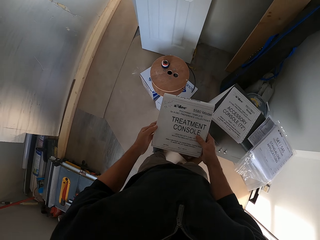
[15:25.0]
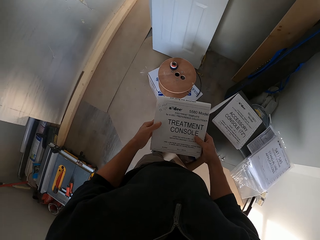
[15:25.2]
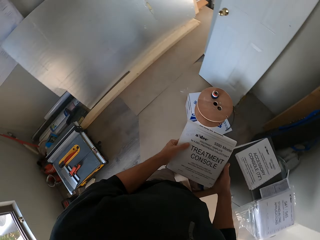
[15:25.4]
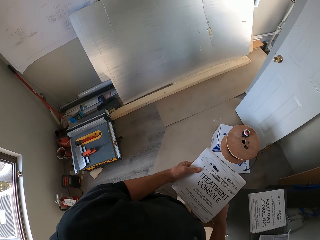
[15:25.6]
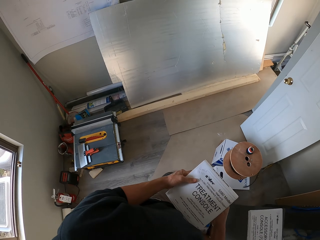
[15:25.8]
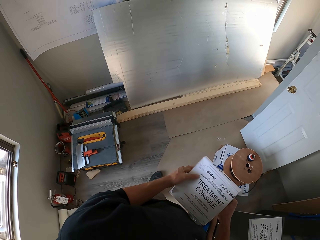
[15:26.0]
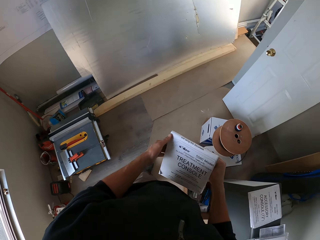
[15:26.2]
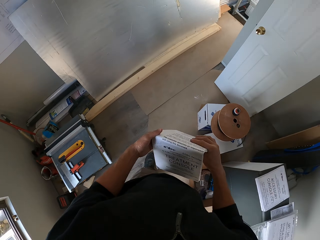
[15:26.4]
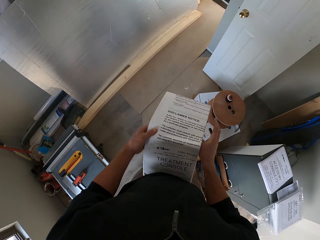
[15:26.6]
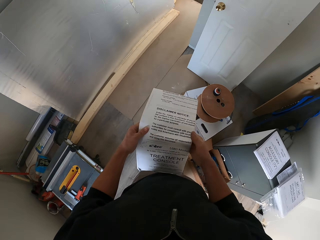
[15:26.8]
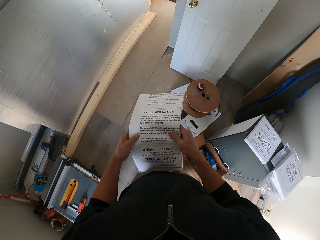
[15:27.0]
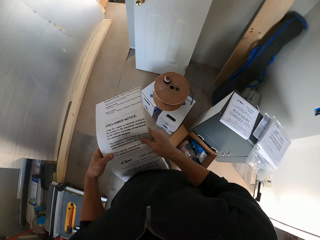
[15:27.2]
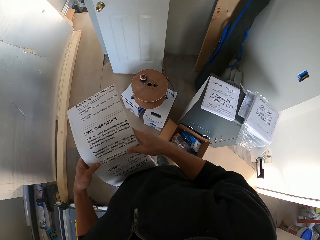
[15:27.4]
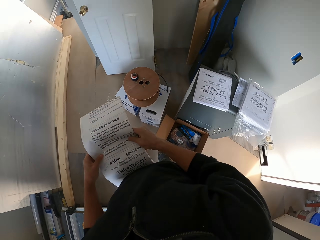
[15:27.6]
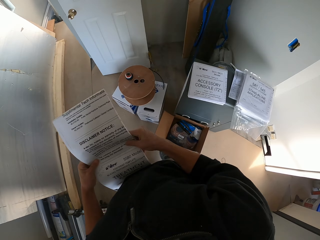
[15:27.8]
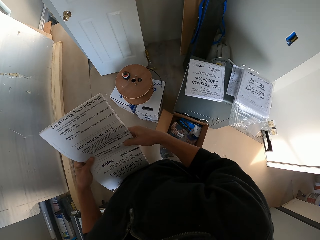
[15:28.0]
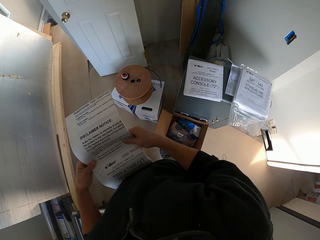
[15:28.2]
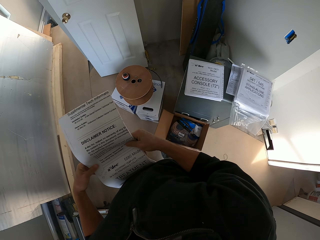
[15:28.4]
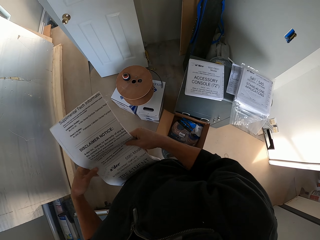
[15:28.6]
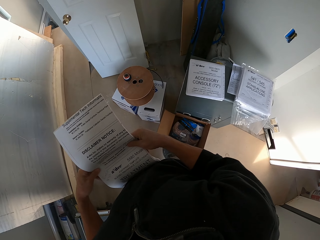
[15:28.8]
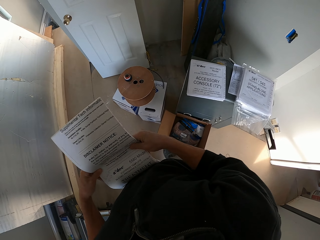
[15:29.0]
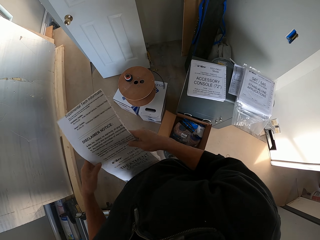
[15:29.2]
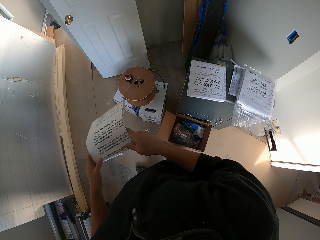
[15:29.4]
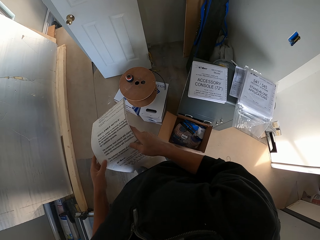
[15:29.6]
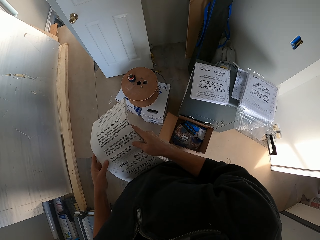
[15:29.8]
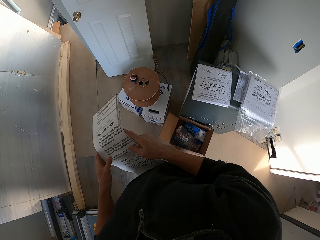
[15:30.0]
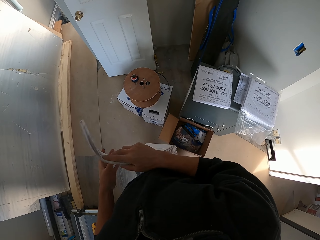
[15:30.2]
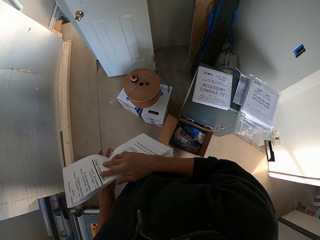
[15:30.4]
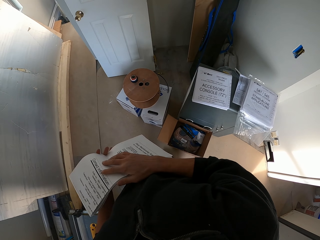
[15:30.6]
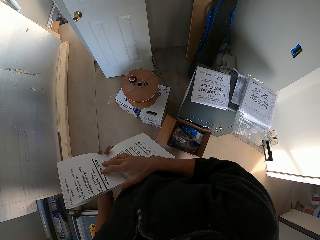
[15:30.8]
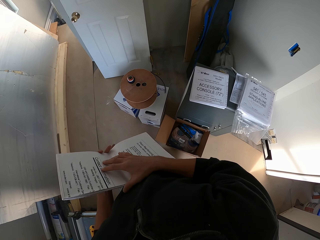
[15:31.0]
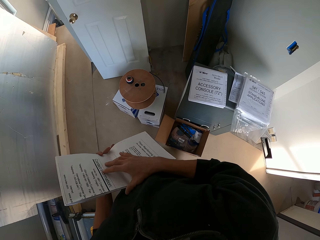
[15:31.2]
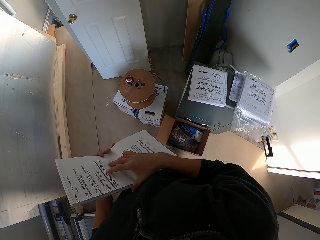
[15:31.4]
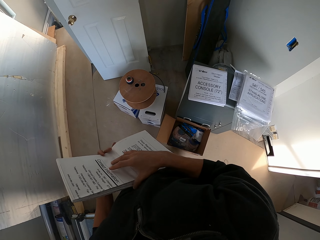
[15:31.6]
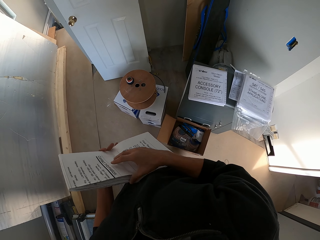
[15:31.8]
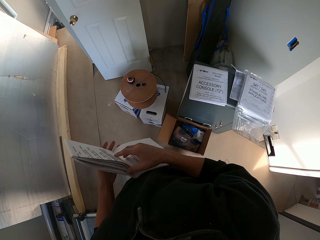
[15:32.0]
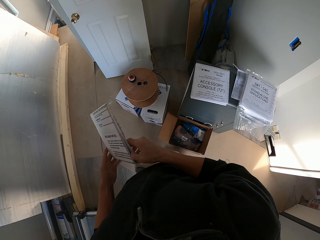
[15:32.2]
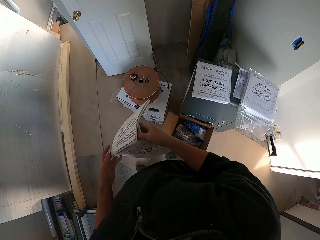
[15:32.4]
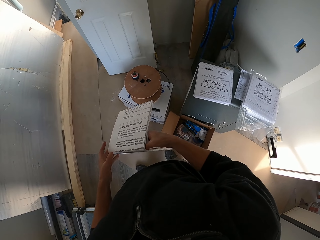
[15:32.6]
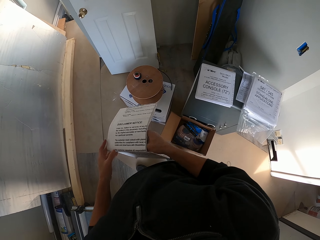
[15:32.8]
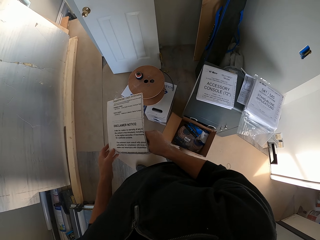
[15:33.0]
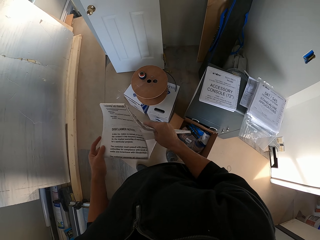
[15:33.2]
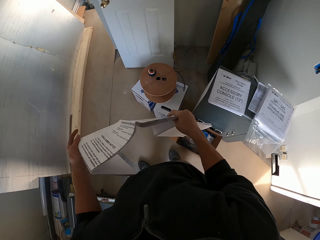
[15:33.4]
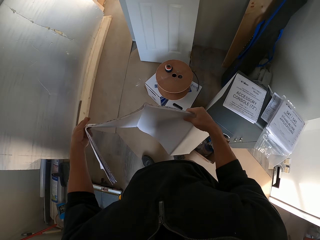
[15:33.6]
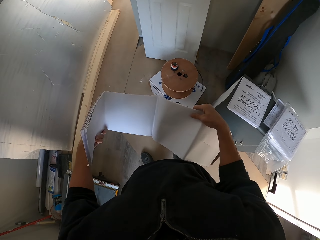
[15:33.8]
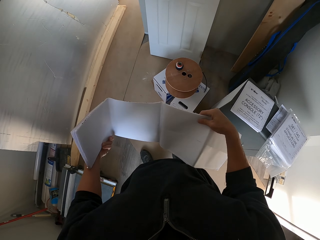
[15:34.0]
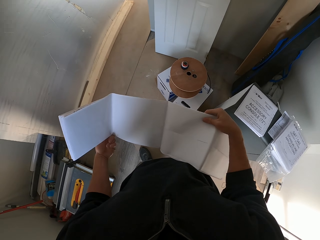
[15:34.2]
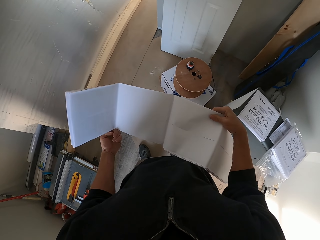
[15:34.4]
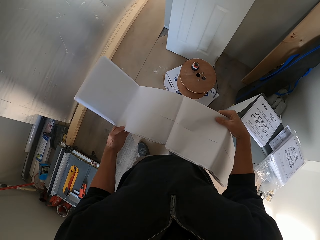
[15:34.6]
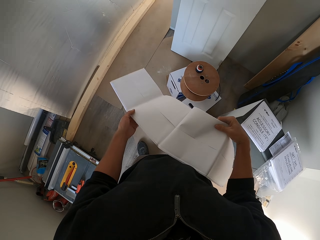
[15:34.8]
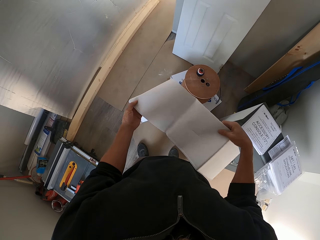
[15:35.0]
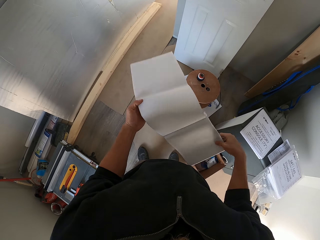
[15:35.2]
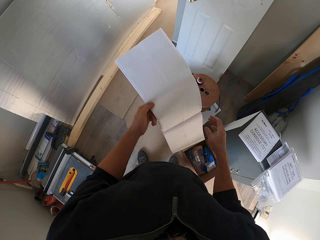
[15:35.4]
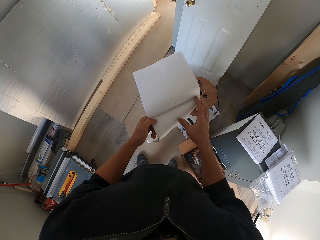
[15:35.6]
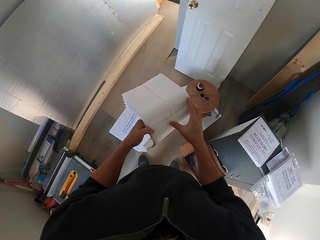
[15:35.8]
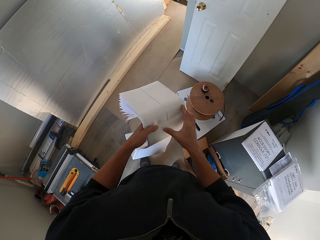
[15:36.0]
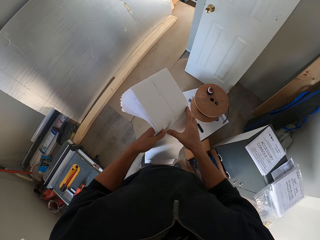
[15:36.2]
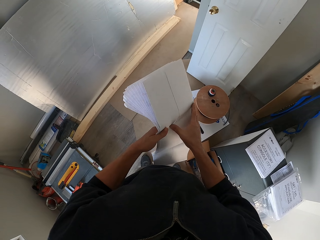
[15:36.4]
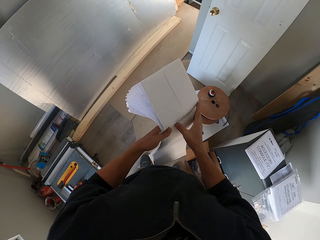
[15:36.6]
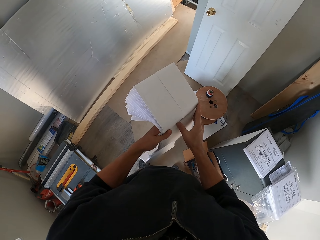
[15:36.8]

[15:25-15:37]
The camera wearer moves towards his left. He unfolds the manual. He stares at the manual. He turns the manual. He stares at the manual. He unfolds the manual.

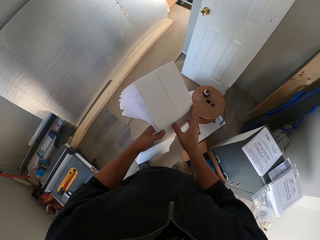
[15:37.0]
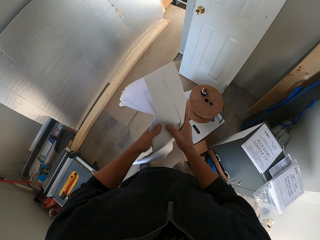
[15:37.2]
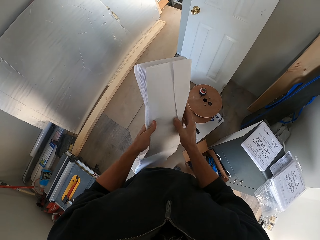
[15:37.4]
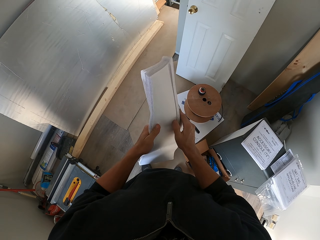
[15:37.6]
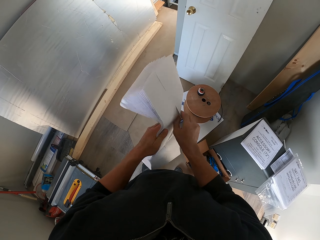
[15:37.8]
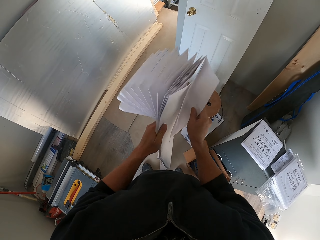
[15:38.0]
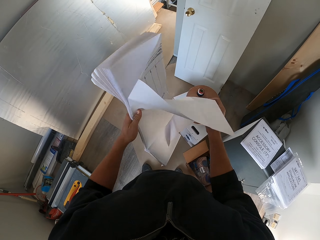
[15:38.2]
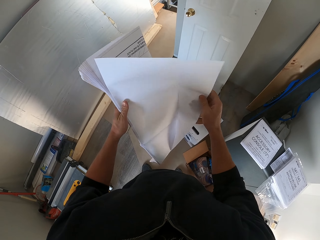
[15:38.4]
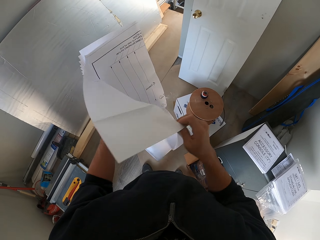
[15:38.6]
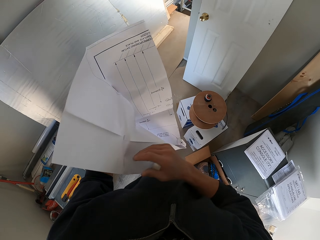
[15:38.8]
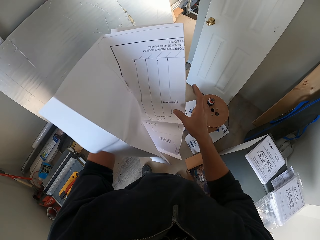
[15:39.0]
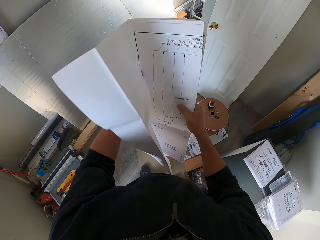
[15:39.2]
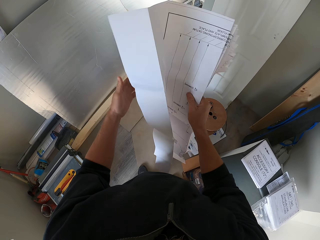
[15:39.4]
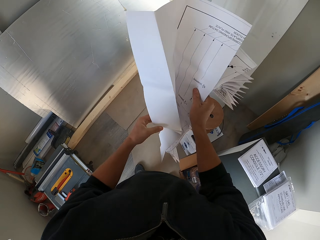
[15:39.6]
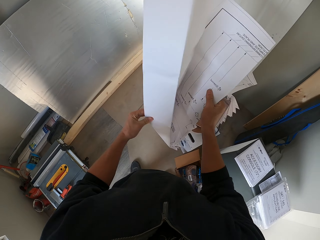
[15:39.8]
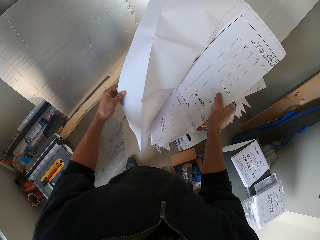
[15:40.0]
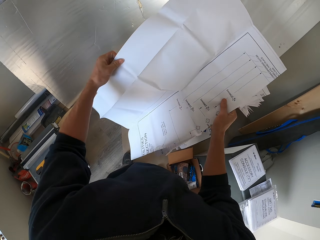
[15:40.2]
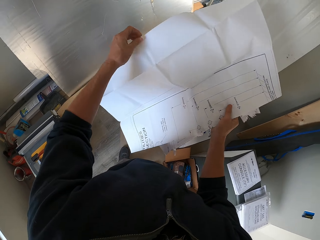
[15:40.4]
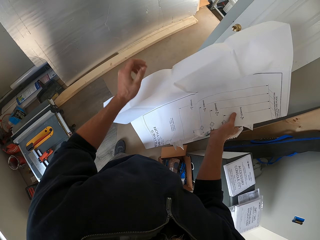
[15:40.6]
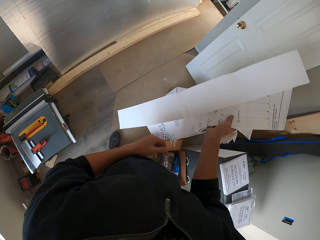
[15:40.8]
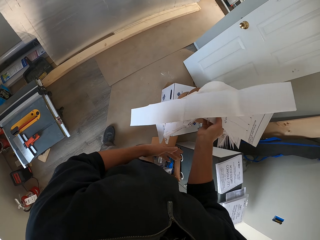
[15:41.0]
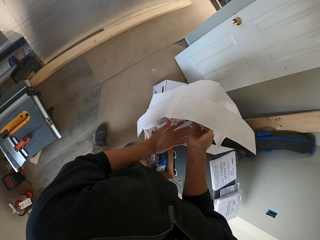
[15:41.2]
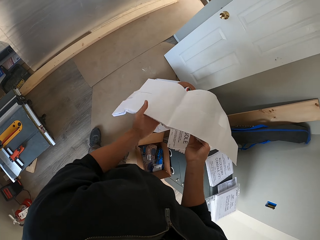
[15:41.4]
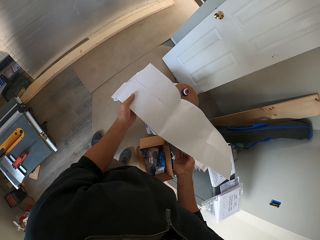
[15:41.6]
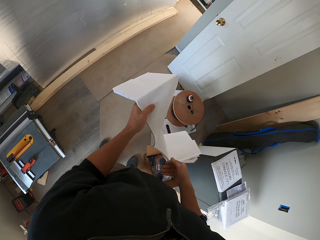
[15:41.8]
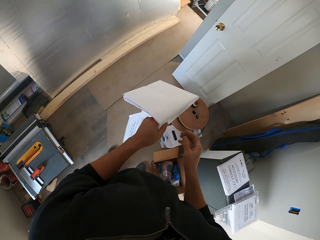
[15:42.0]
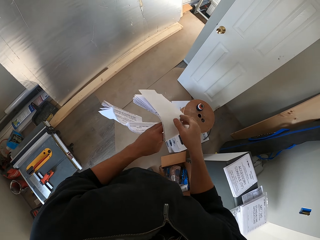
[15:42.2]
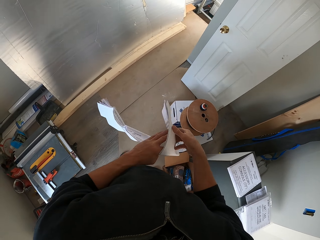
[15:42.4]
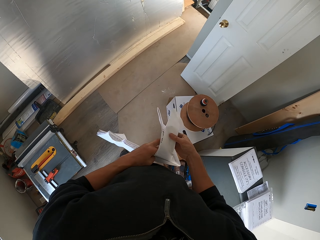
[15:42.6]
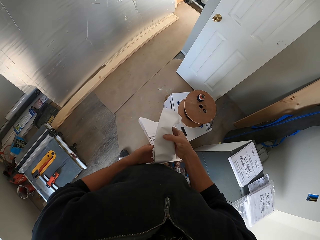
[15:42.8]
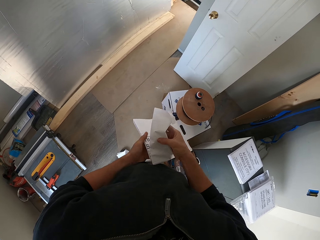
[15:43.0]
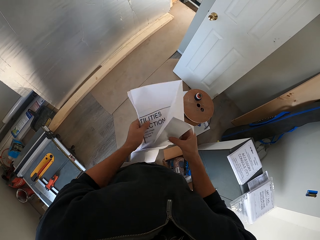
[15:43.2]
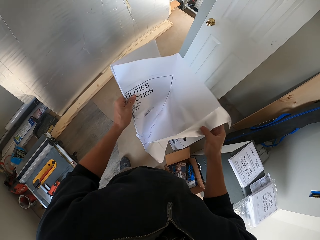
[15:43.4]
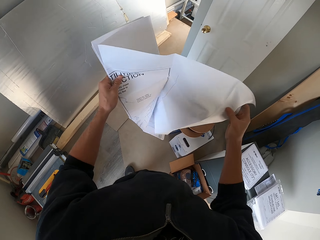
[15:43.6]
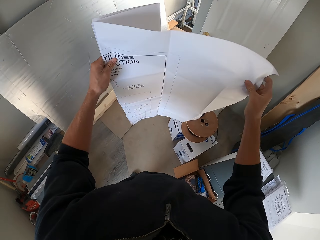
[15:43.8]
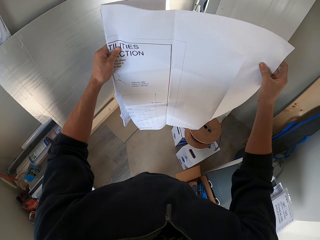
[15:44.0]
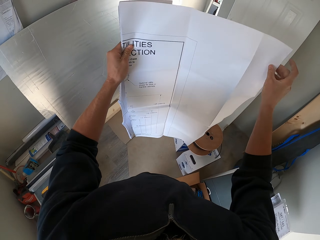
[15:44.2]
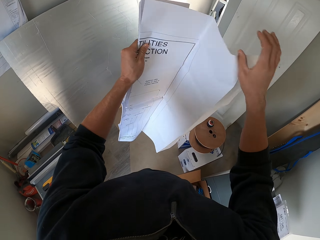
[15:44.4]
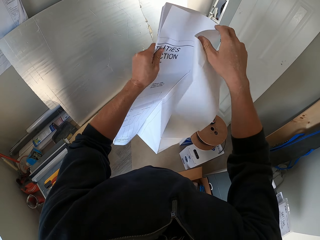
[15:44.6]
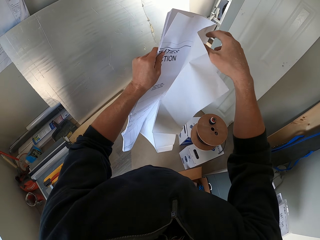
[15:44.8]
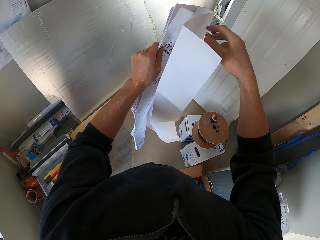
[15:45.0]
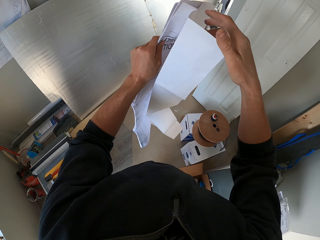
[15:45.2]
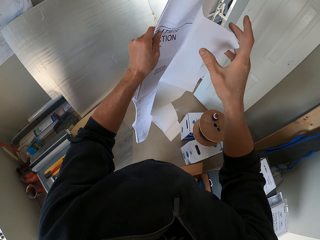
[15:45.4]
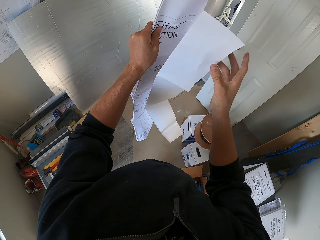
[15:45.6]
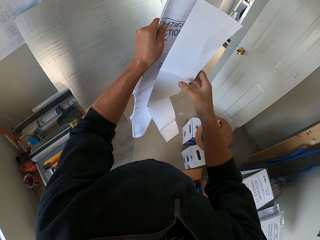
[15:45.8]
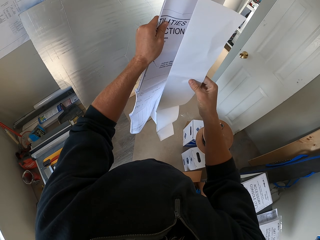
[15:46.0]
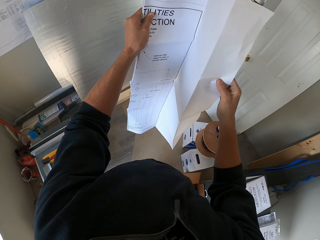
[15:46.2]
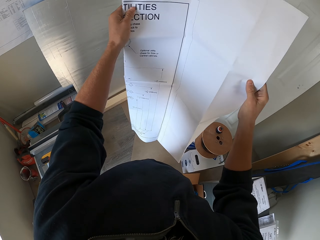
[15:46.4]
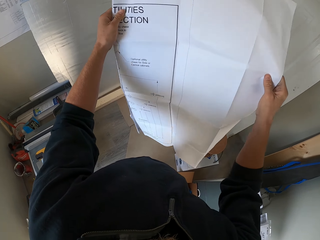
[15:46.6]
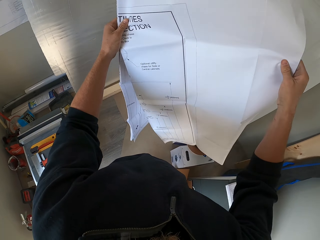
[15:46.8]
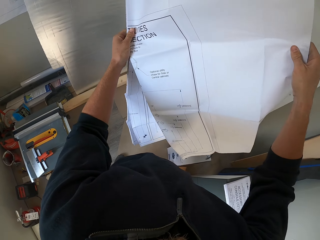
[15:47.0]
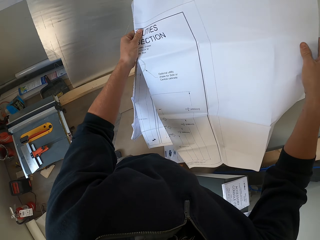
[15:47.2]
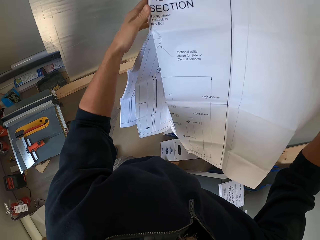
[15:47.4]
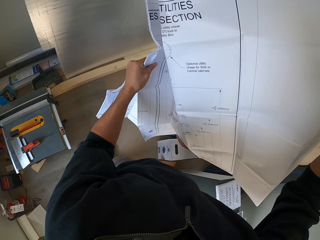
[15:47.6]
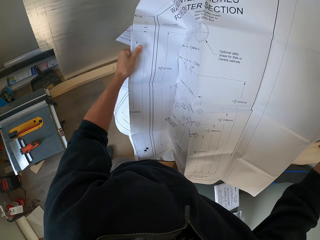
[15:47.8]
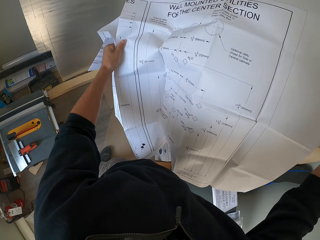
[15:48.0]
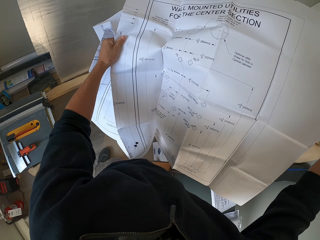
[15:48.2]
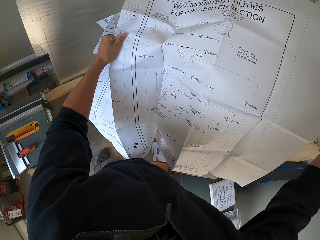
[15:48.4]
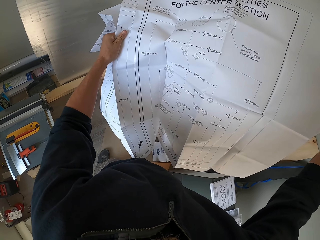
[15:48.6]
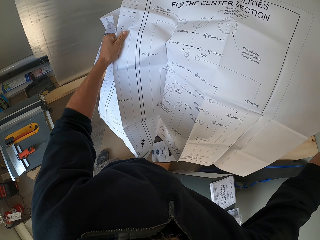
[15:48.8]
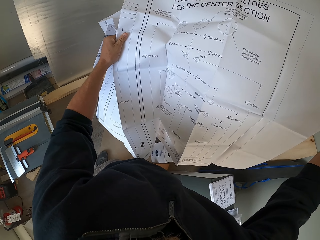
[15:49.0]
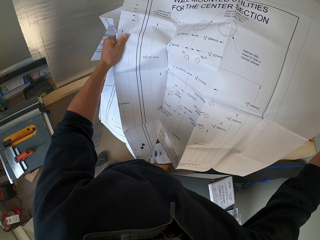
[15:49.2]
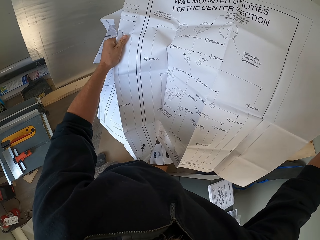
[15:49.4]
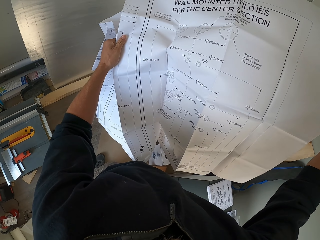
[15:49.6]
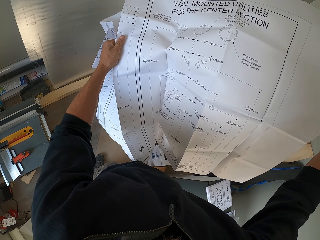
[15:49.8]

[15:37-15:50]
The camera wearer stares at the manual.
